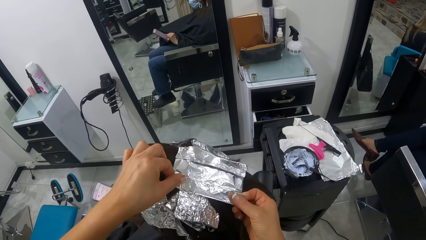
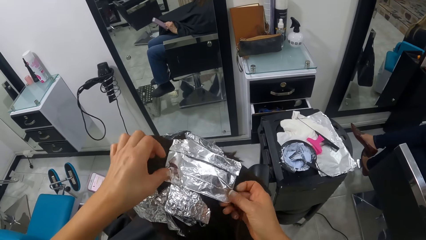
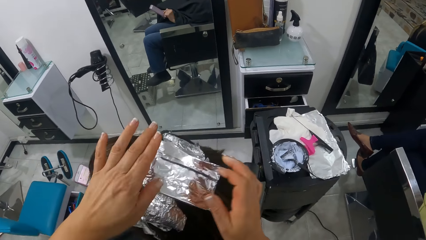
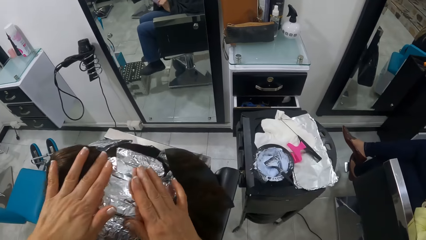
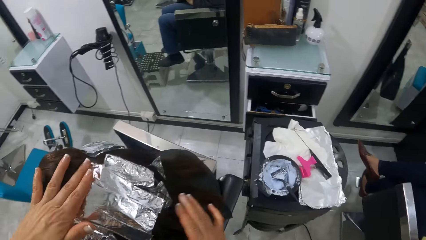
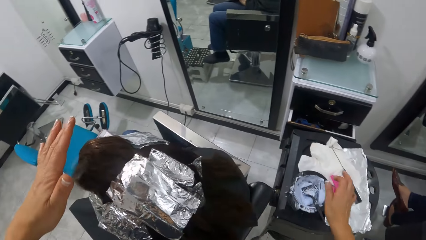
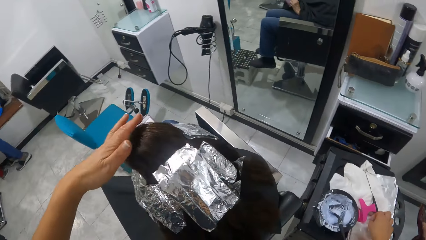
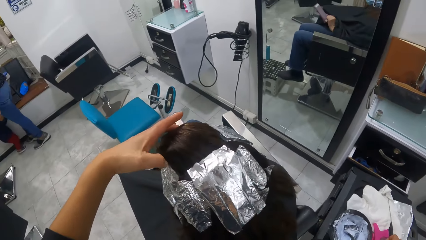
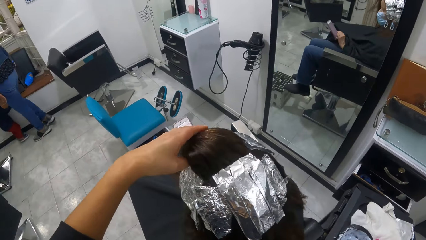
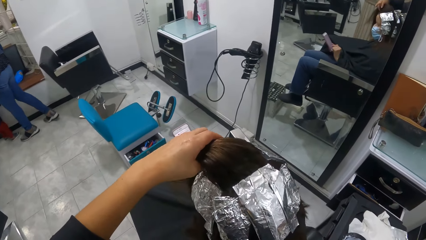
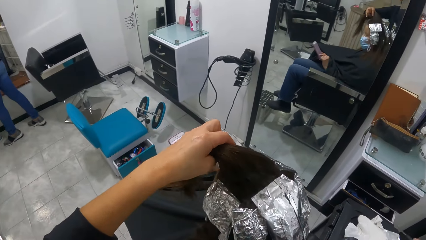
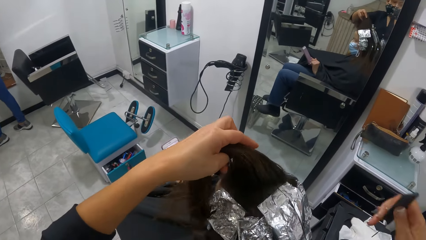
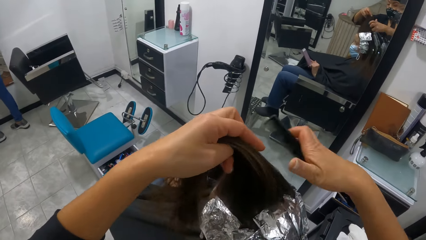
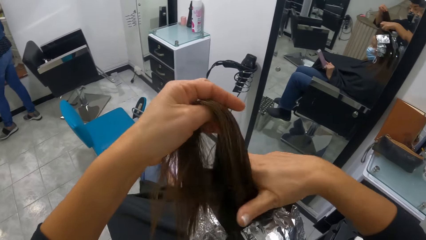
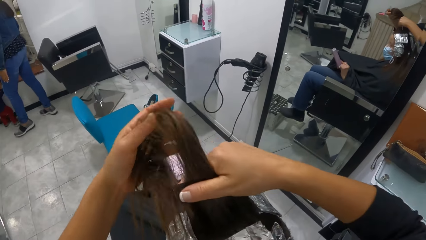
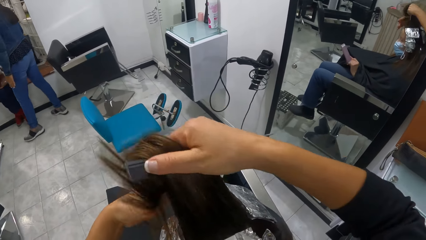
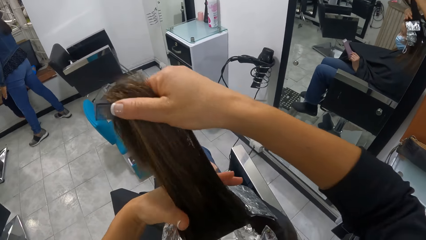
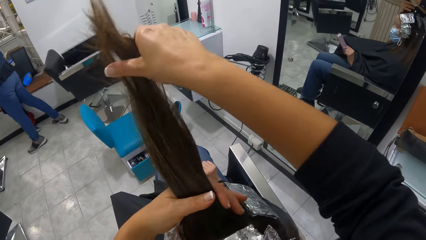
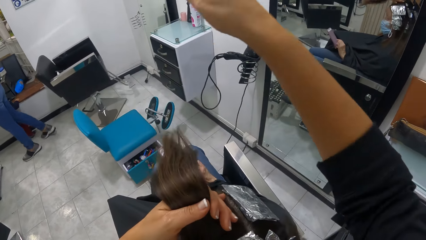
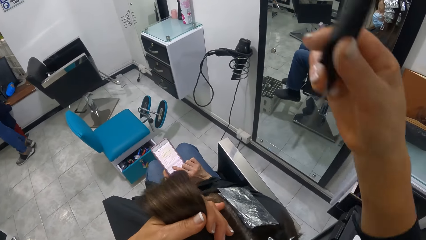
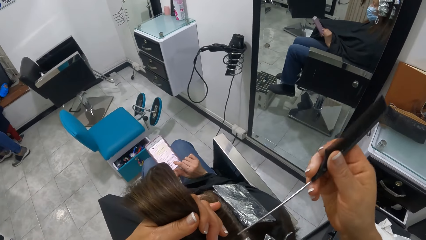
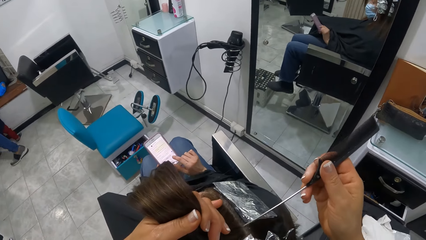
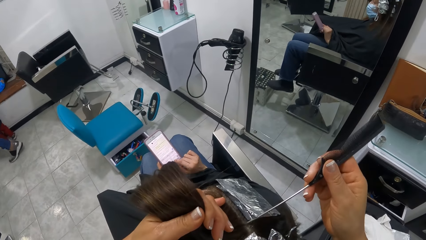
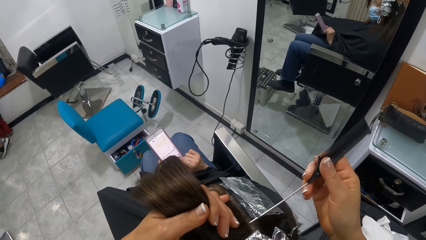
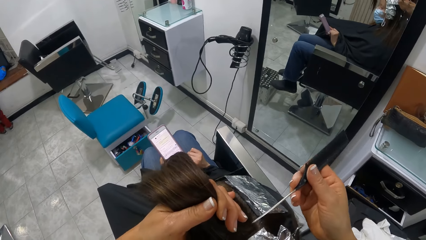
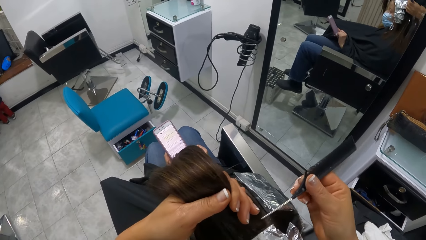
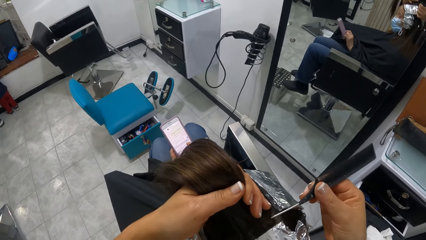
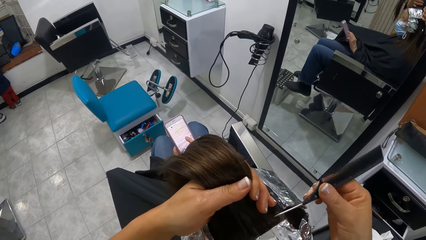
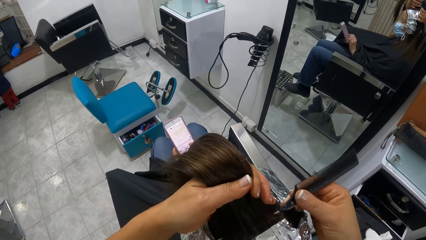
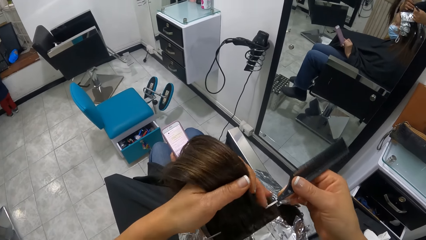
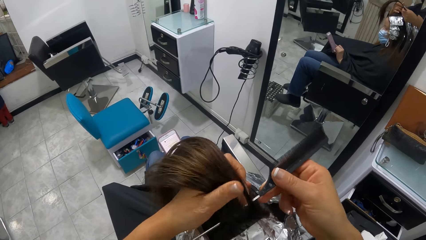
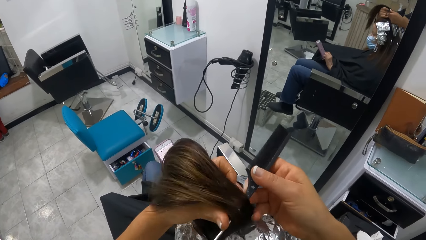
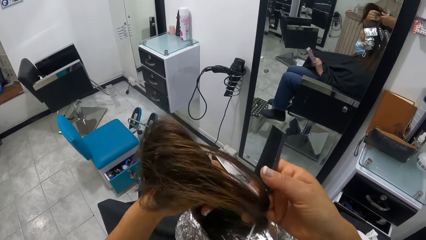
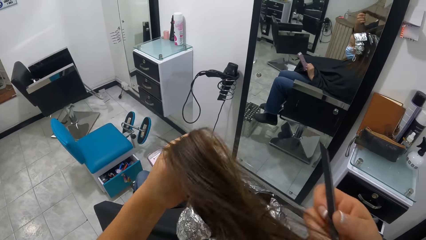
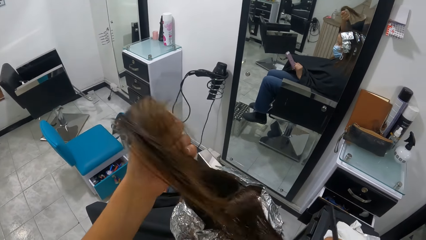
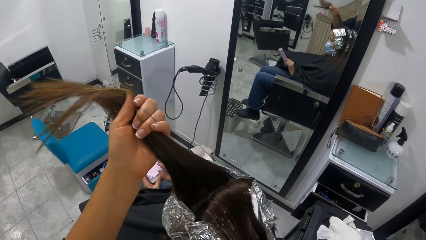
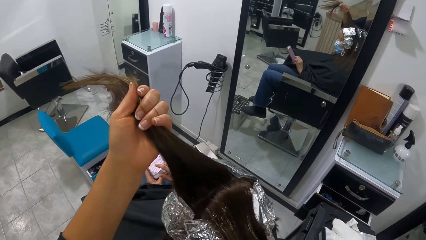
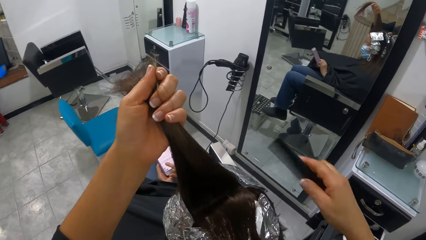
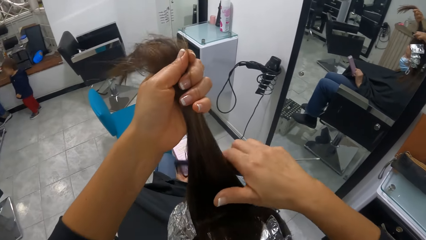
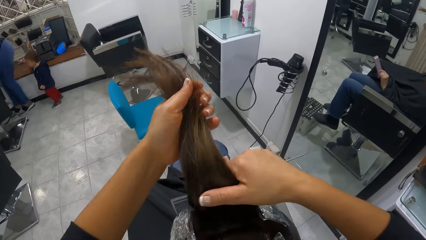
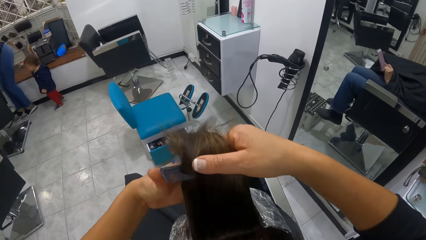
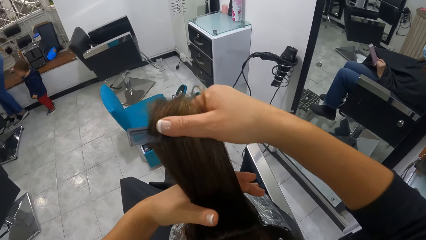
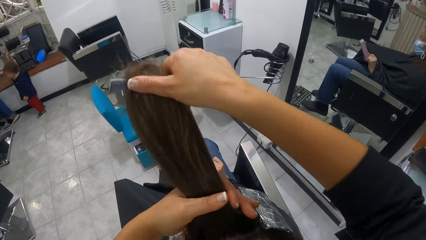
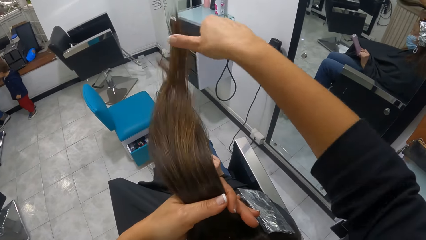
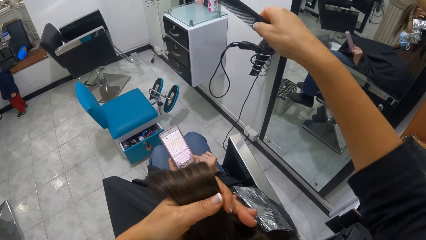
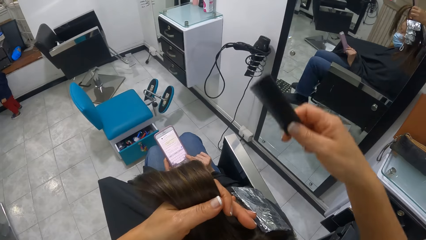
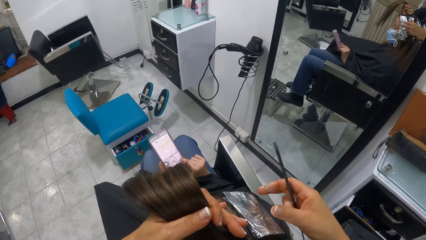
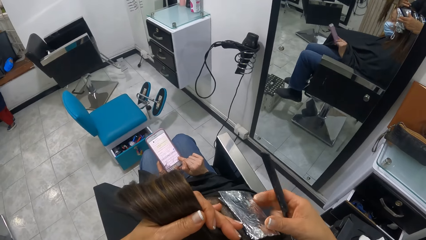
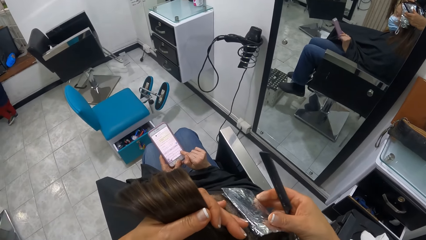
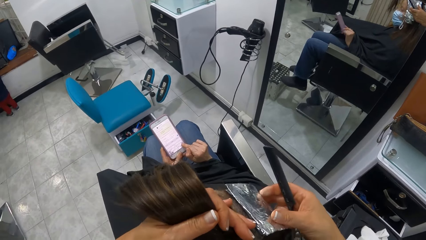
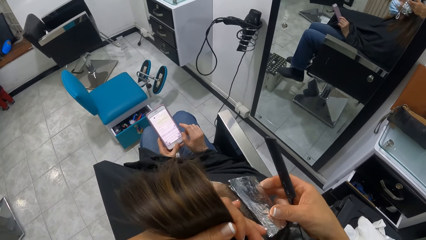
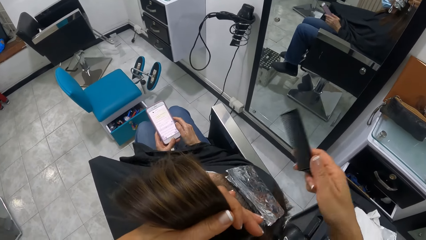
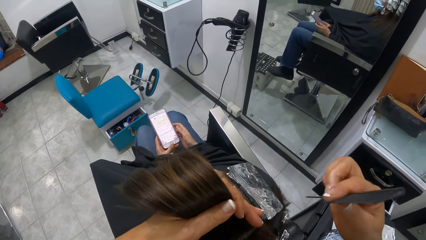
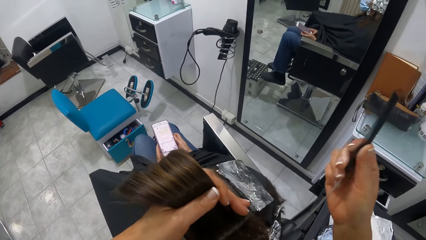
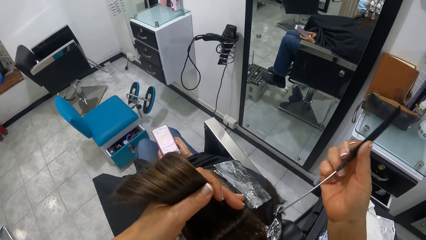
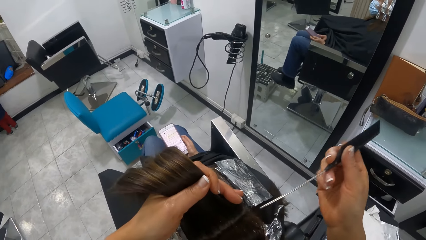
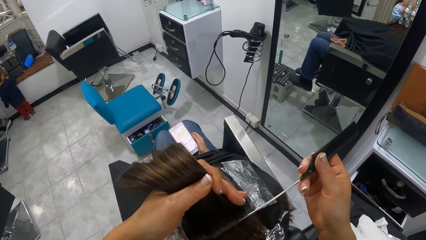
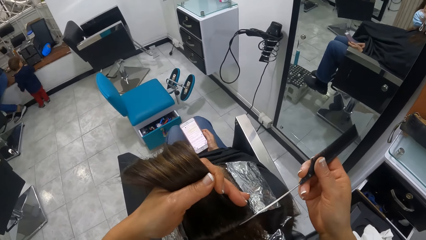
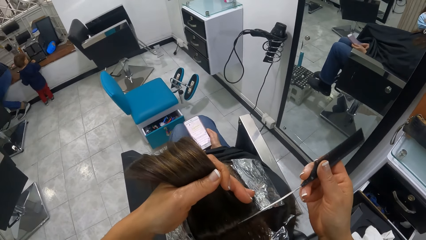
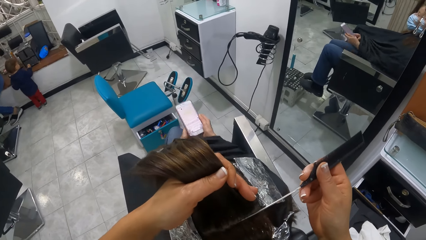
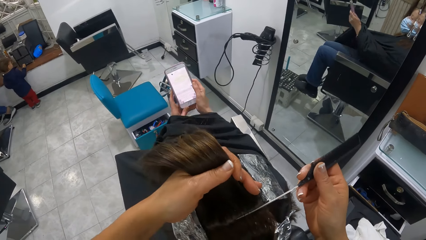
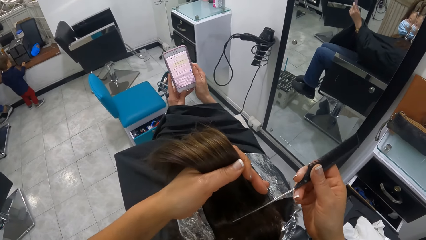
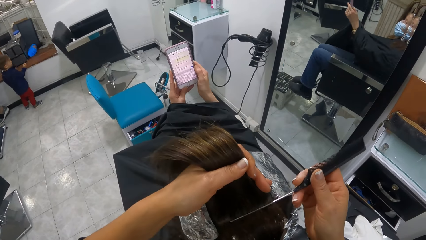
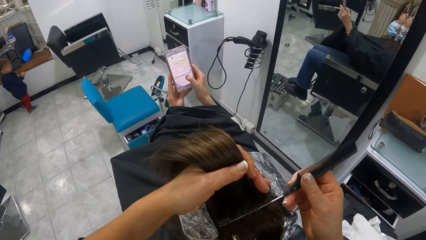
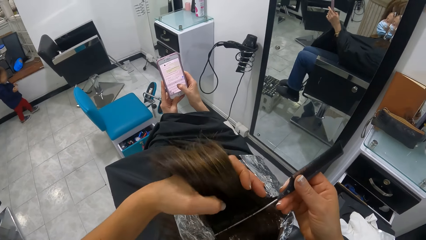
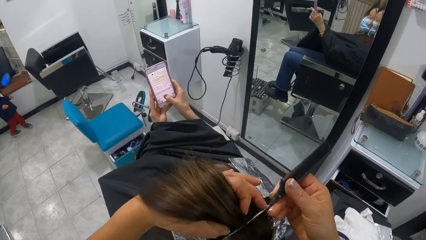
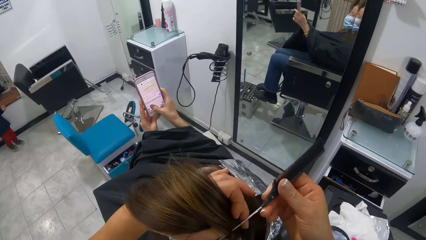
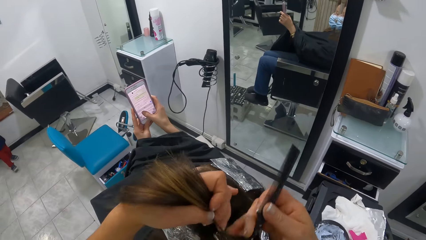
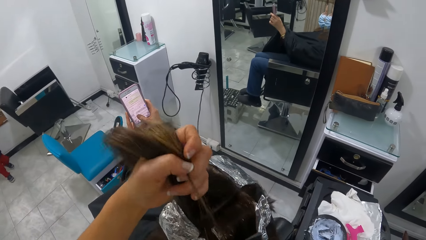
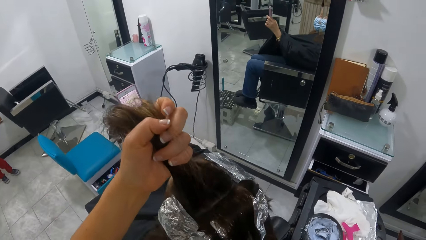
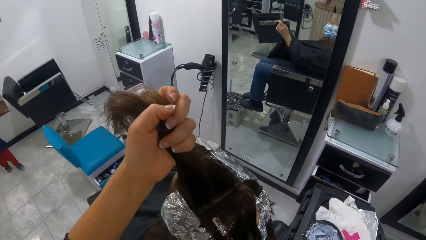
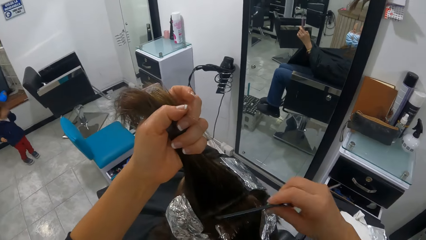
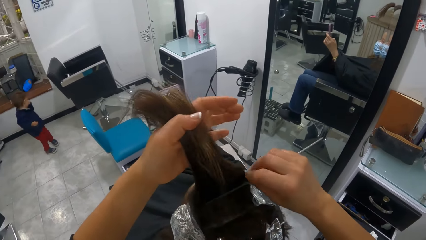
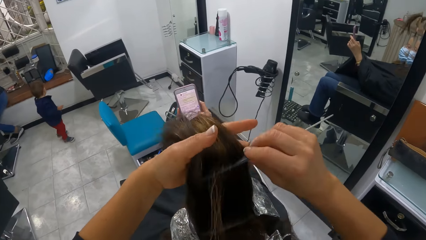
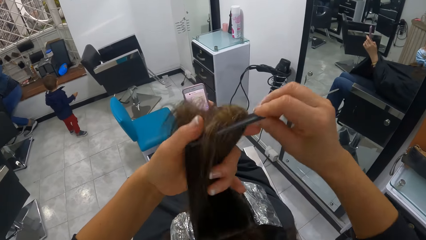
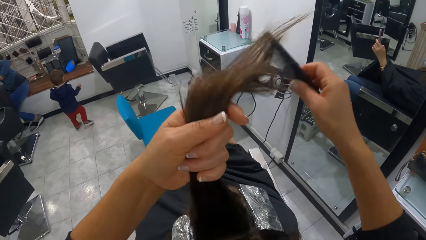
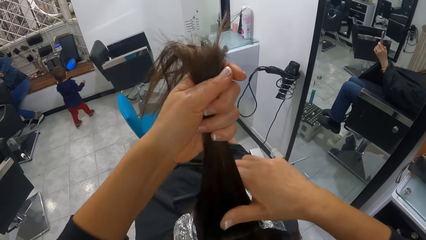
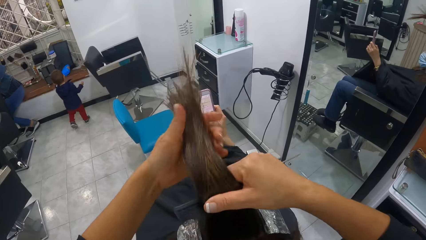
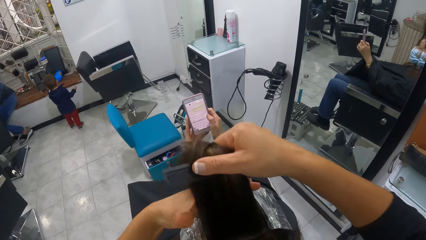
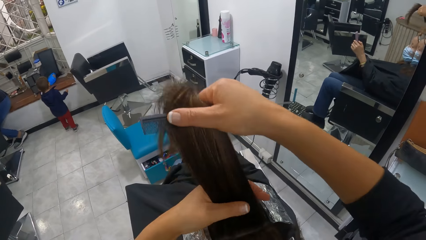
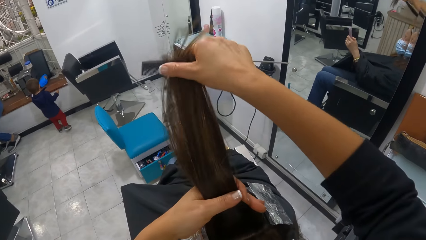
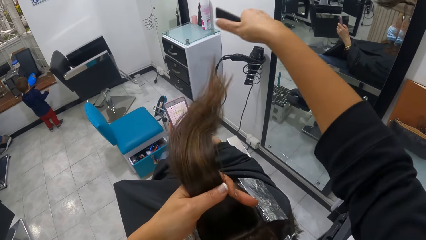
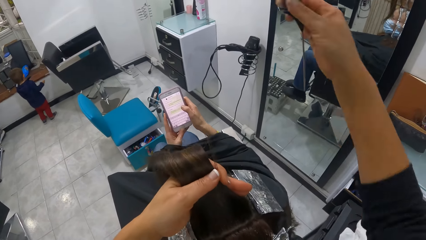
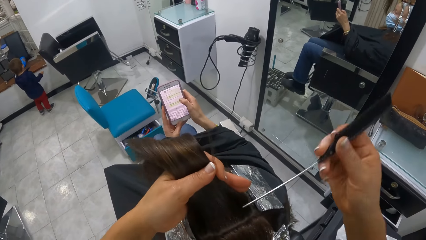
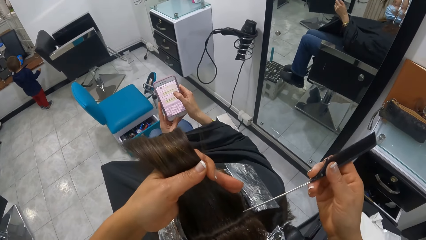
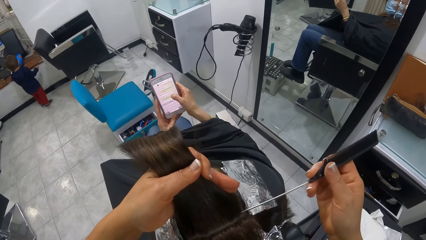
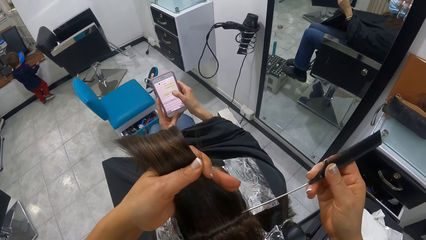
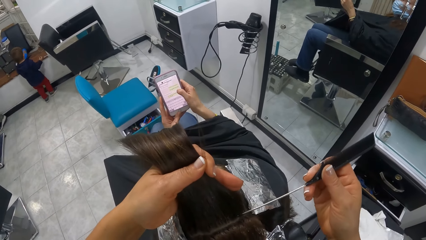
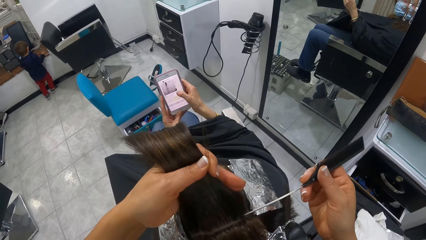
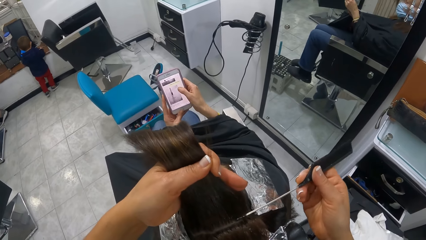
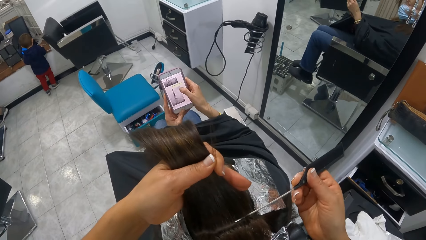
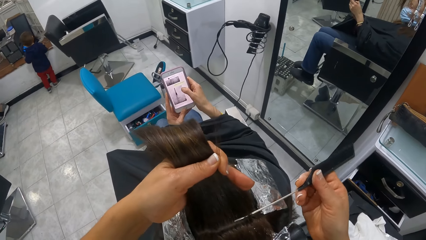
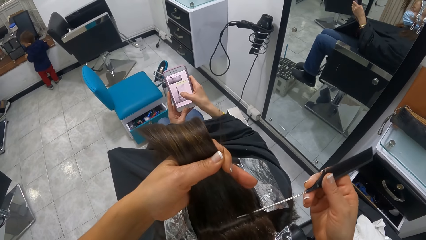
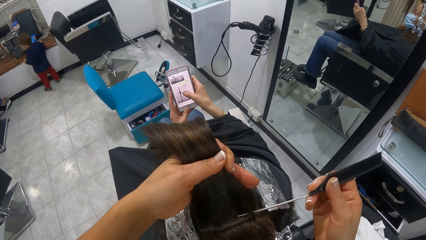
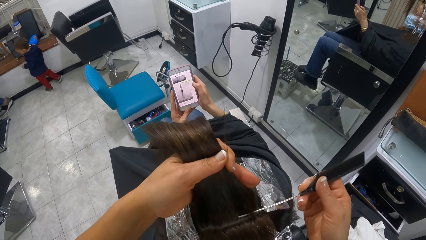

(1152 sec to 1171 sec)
The camera wearer picks up the comb on the cabinet with his right hand. They hold up the hair. They comb the woman's hair with the comb in her right hand. They make a row on the hair with the comb. They divide a portion of the woman's hair with the comb in her right hand. They comb the woman's hair with the comb in her right hand. They divide a portion of the woman's hair with the comb in her right hand. They comb the woman's hair with the comb in her right hand.
